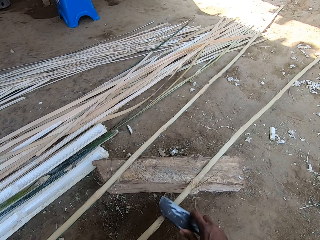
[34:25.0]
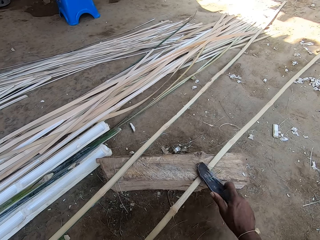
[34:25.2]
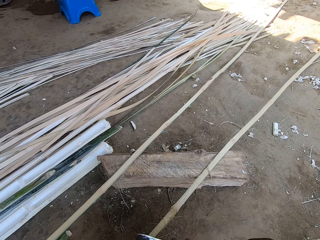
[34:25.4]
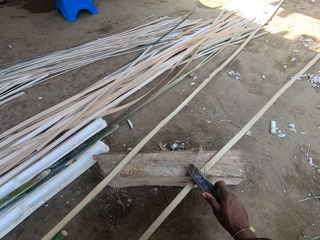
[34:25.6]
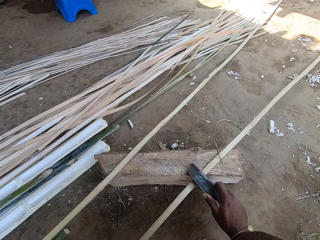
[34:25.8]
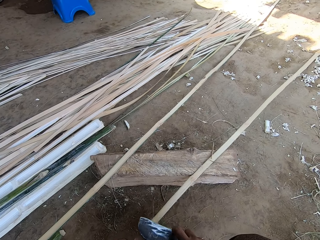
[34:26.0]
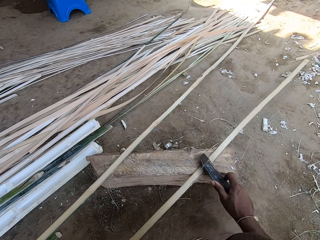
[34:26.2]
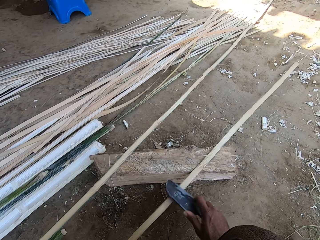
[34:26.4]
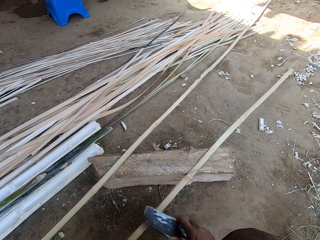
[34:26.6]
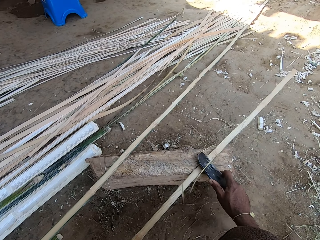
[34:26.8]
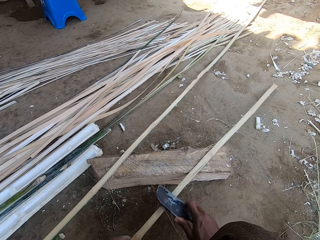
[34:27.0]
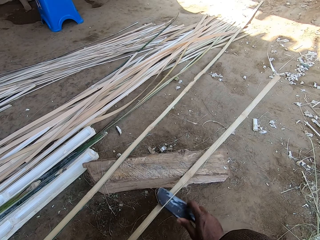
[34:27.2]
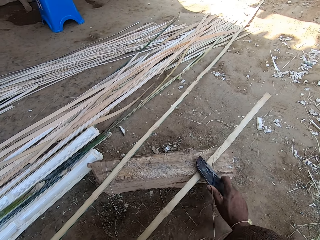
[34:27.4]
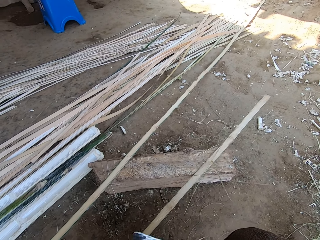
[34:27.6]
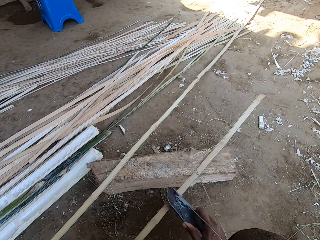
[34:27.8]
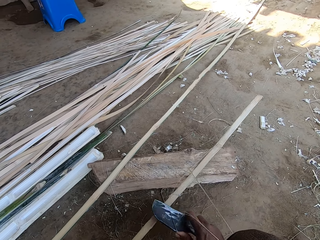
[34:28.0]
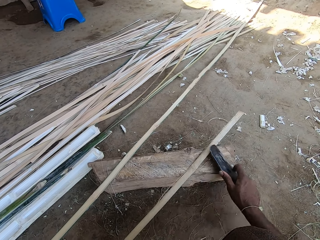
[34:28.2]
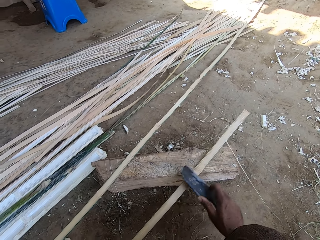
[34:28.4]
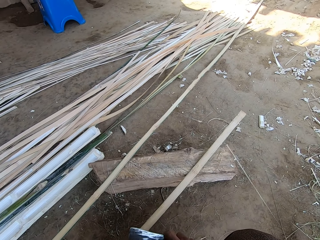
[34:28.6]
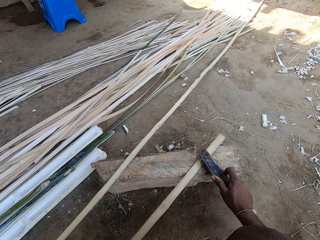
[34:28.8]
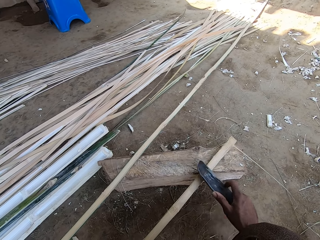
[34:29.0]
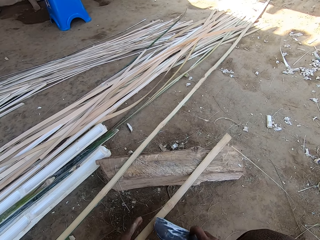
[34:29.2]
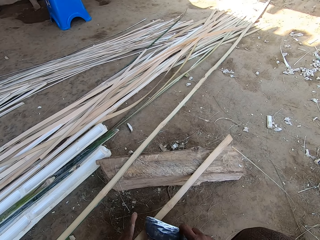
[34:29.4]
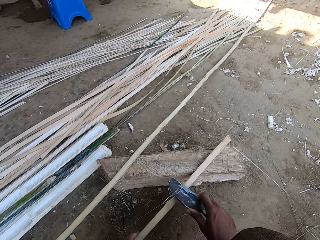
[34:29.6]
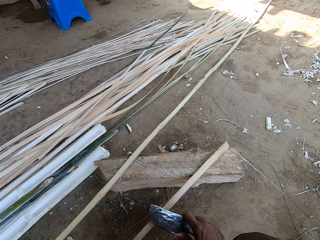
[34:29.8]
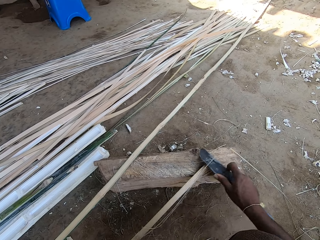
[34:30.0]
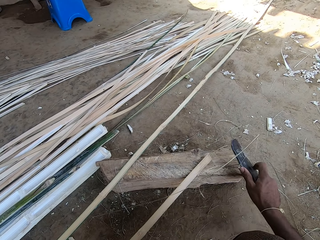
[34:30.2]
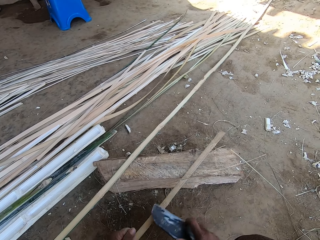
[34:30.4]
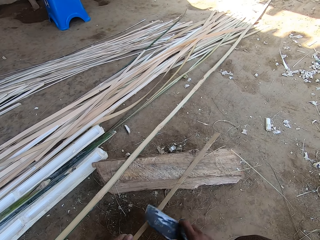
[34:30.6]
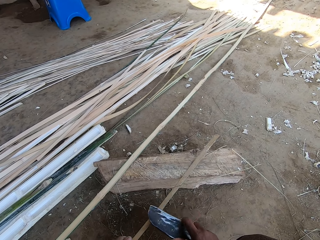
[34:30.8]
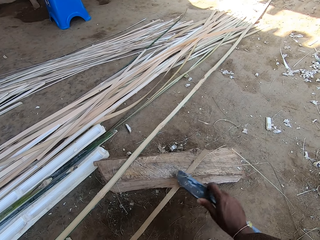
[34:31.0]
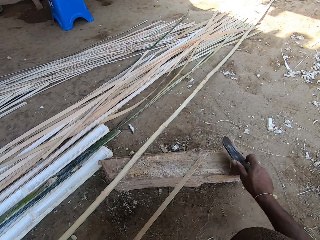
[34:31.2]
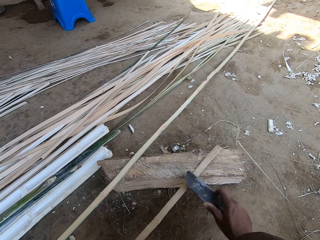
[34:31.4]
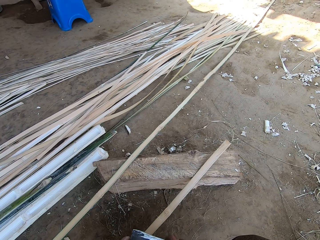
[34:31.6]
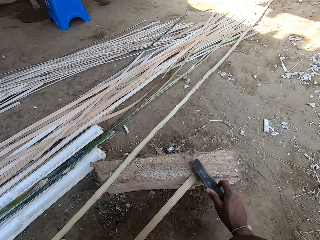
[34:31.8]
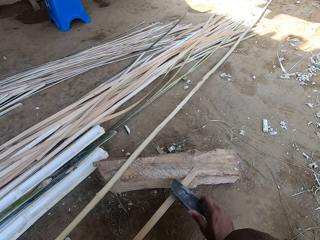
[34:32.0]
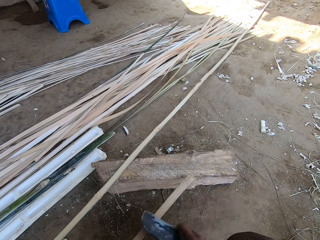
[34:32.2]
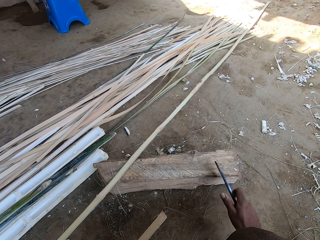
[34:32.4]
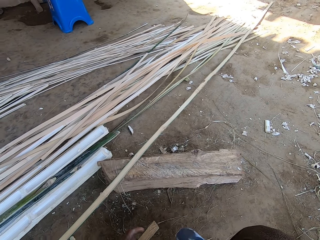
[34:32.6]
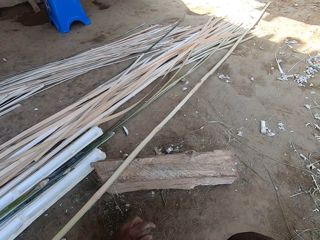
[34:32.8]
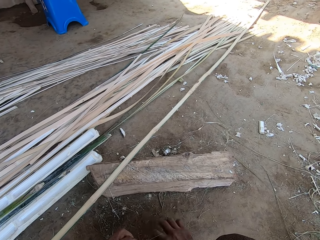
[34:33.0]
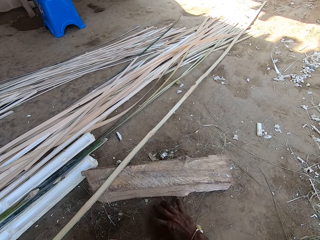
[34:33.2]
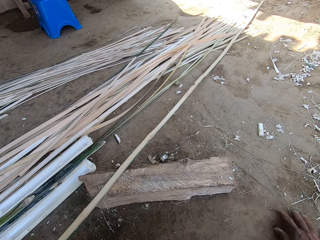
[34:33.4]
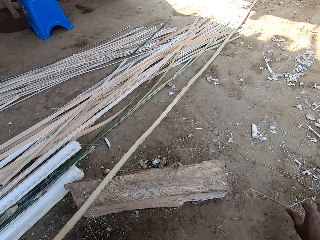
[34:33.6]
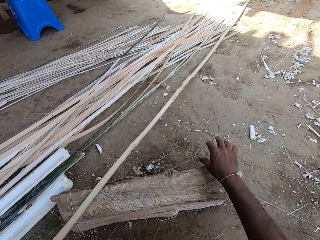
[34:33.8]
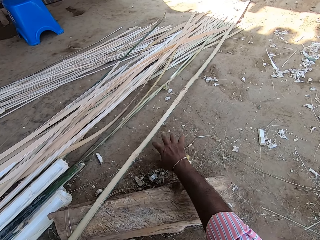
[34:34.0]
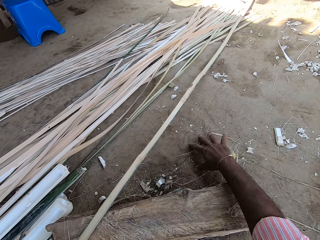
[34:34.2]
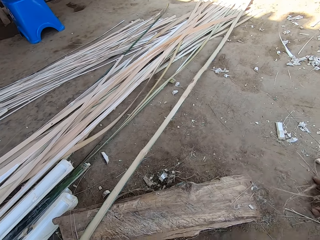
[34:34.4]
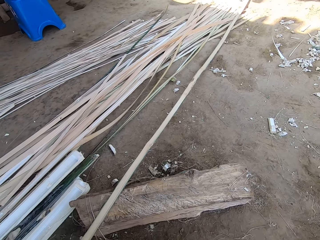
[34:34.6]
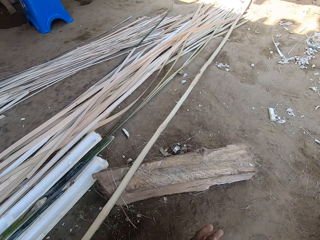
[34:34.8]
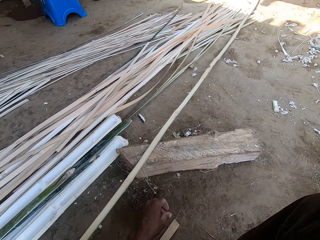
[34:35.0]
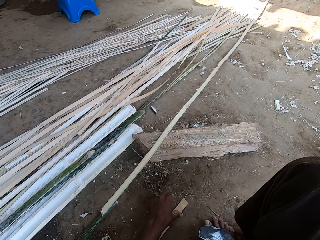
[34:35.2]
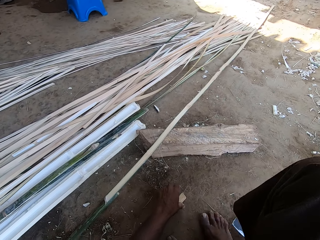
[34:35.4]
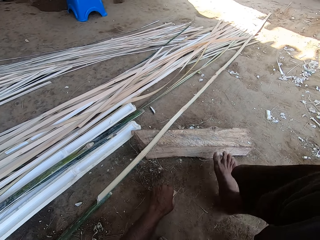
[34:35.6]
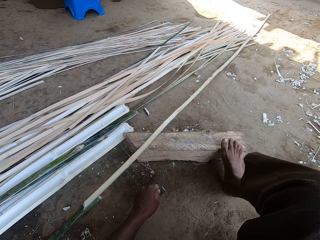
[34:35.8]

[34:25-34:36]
The camera wearer wipes the ground with his hand.

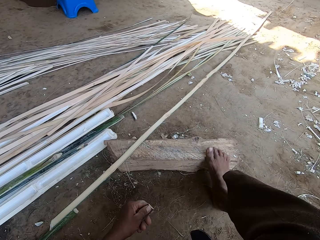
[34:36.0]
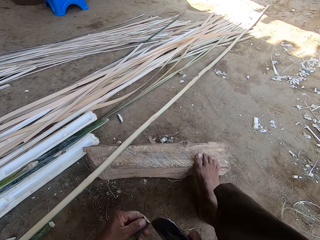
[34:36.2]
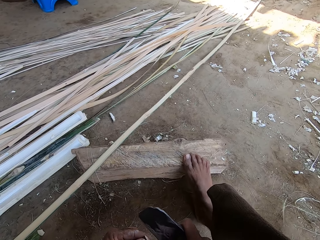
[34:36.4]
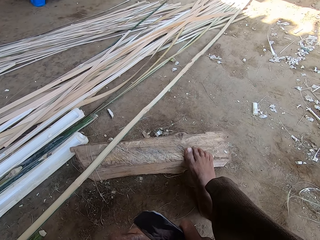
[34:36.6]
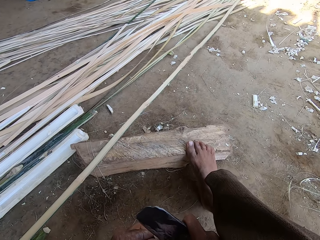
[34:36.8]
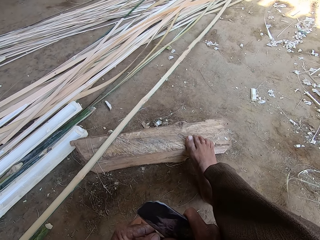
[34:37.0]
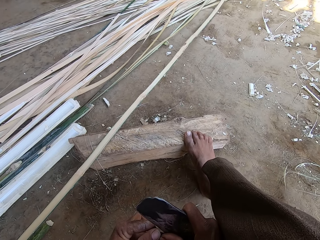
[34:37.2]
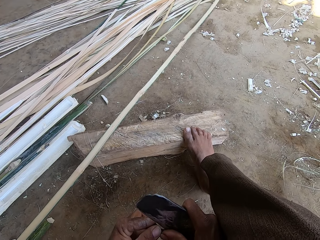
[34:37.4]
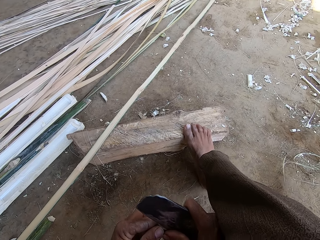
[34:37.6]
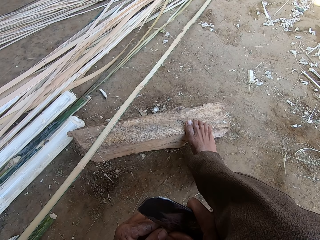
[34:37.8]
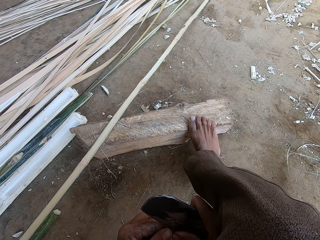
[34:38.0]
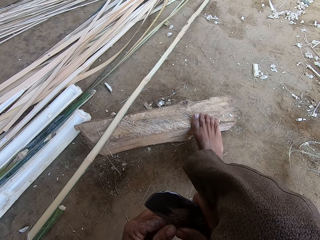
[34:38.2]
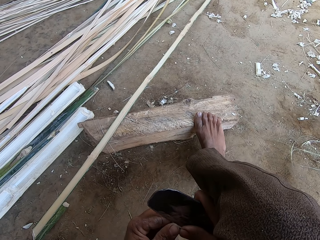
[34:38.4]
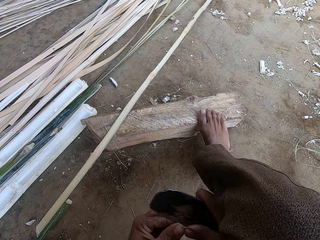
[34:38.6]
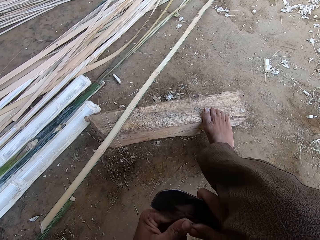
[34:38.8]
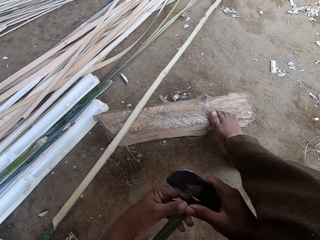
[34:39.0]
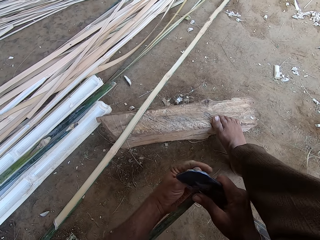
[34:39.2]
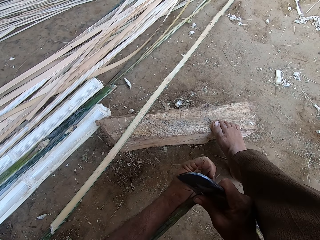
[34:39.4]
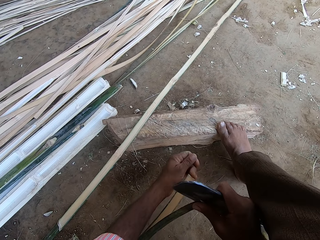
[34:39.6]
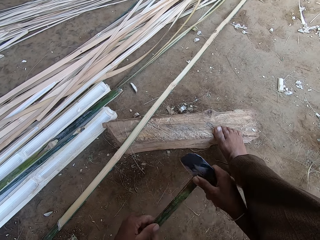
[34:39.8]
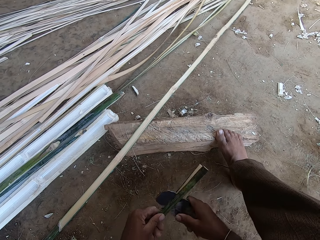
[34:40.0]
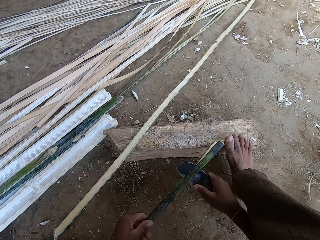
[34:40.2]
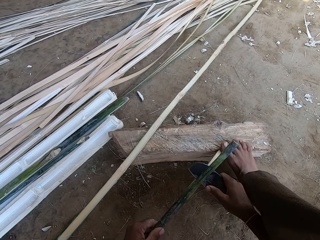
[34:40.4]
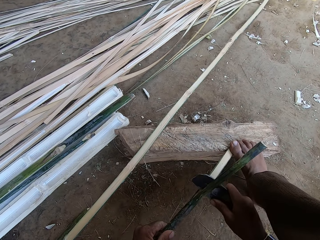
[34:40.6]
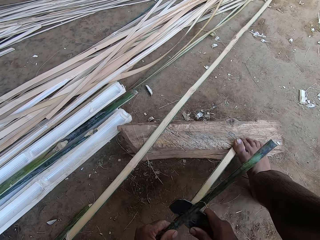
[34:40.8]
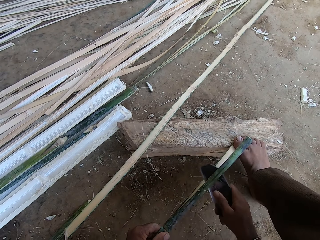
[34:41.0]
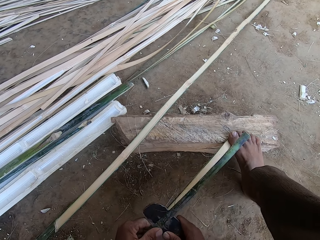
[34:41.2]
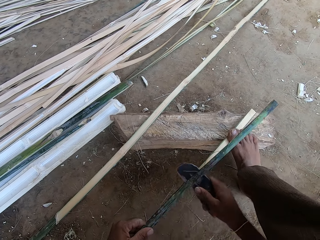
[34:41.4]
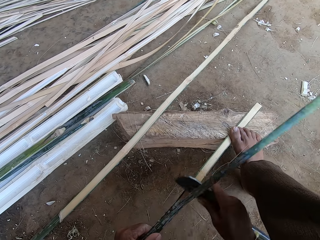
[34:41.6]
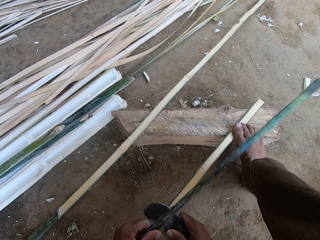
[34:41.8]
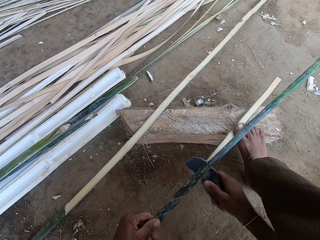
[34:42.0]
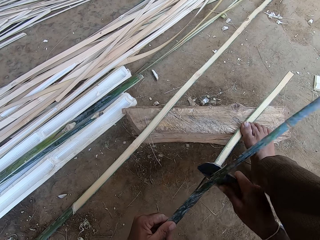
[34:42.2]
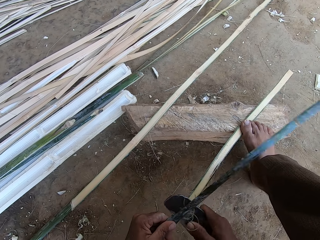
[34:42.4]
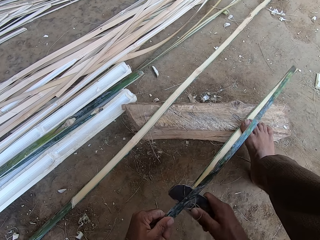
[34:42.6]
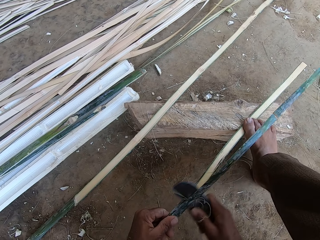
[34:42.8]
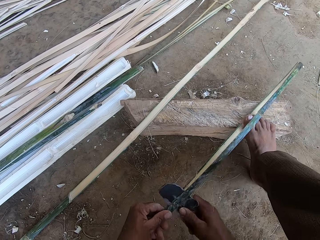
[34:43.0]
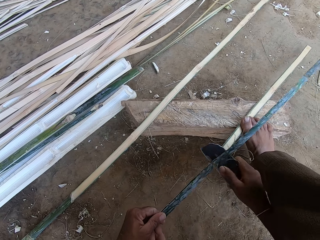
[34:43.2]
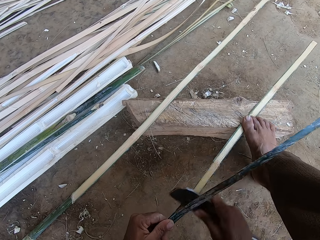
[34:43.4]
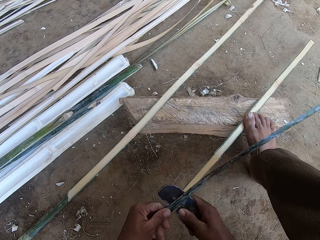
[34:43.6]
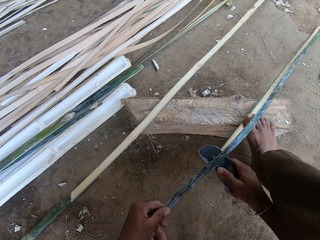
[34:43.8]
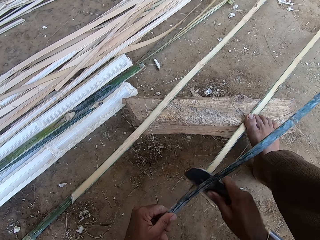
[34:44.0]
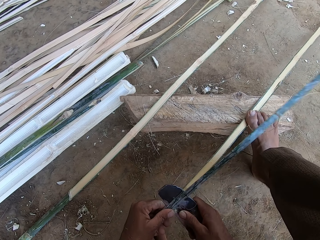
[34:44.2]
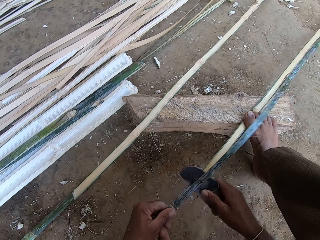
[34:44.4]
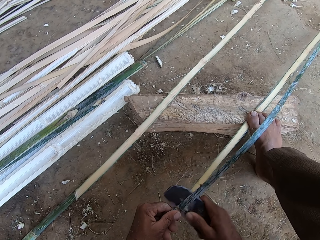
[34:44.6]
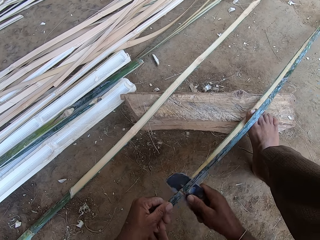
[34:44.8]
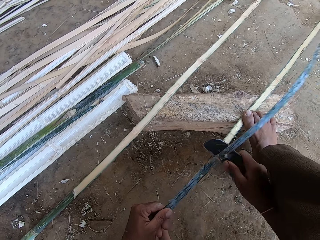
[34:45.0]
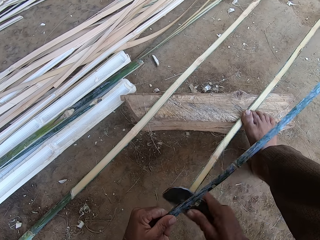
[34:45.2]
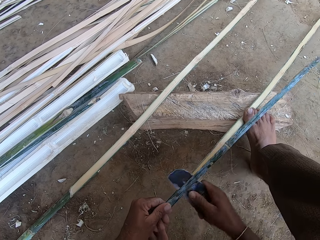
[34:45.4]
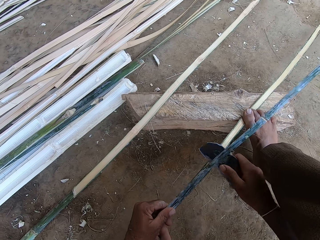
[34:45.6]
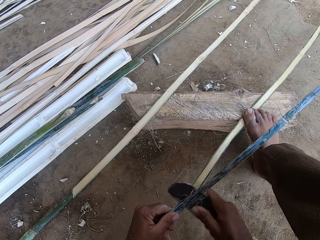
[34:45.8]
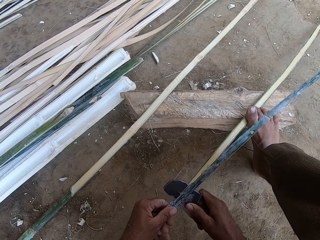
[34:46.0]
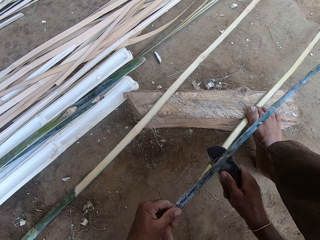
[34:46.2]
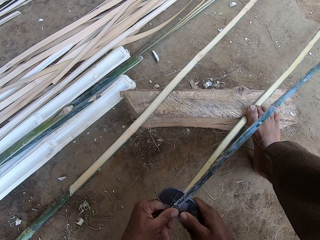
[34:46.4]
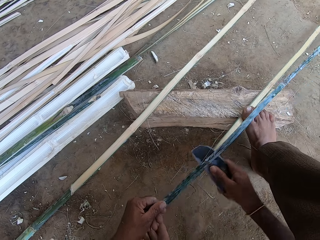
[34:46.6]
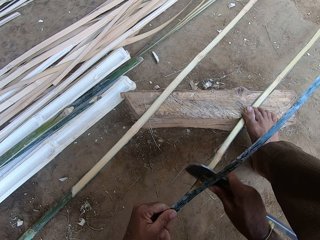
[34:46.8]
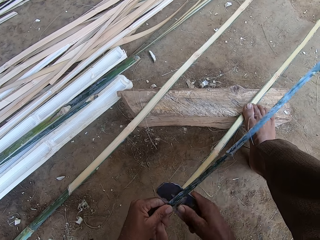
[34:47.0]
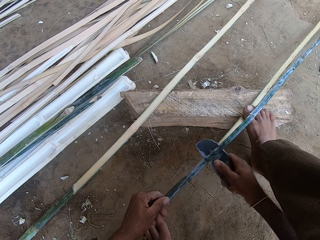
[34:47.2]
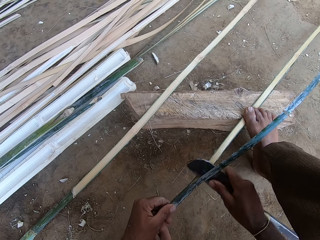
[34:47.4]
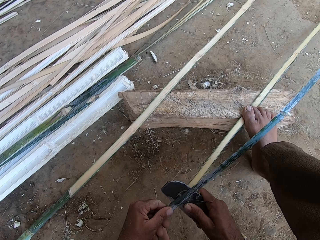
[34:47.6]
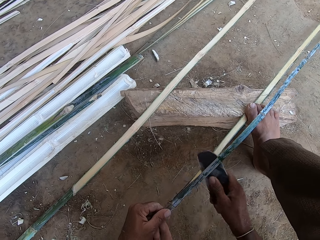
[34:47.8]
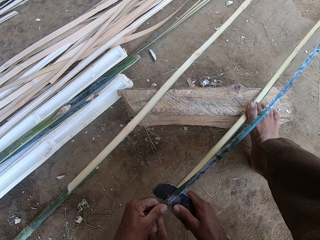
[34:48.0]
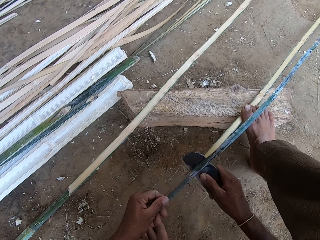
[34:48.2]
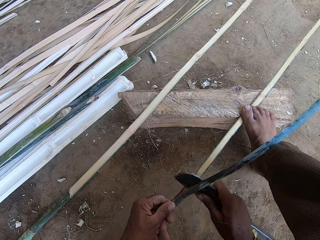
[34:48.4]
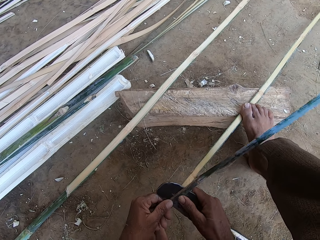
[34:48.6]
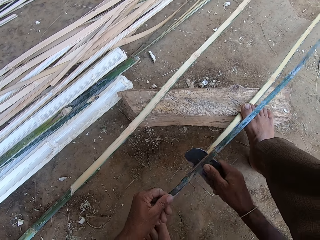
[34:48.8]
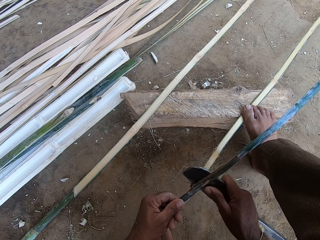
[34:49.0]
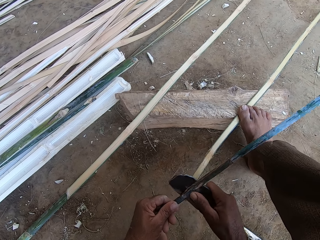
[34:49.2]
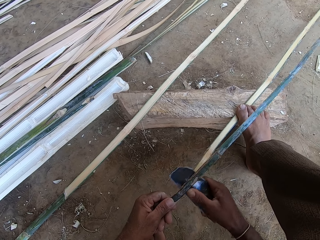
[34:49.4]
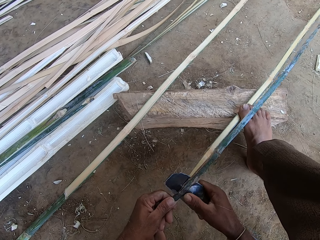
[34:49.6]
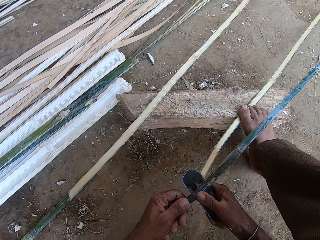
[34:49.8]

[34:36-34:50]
The camera wearer picks a bamboo stick from the ground. He steps his foot on the piece of wood. He peels the bamboo with a knife. He splits the reed with the machete.
